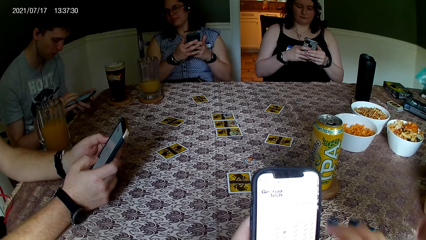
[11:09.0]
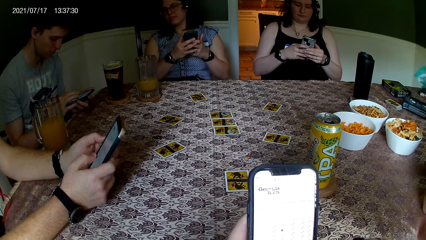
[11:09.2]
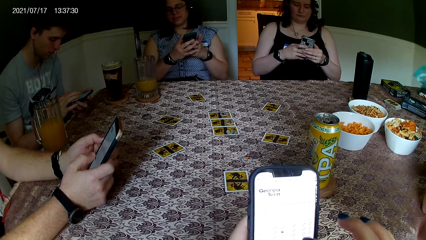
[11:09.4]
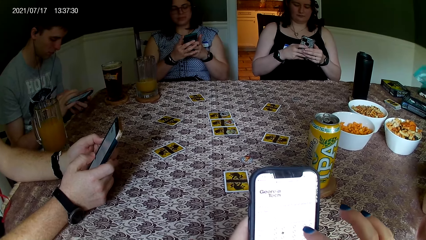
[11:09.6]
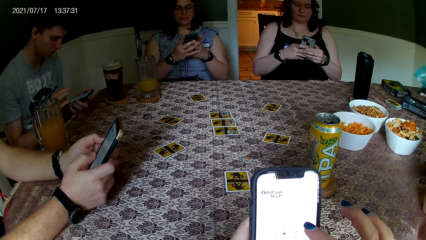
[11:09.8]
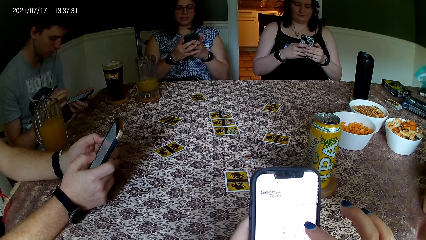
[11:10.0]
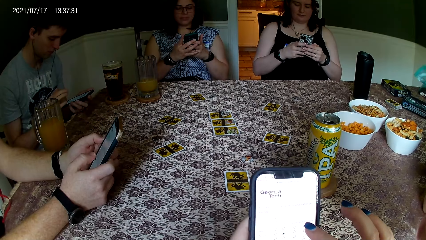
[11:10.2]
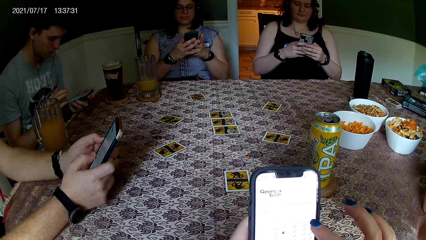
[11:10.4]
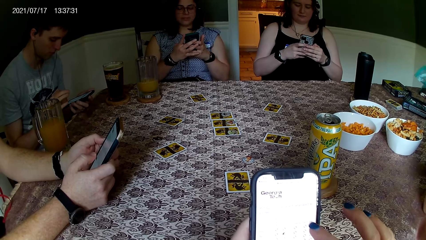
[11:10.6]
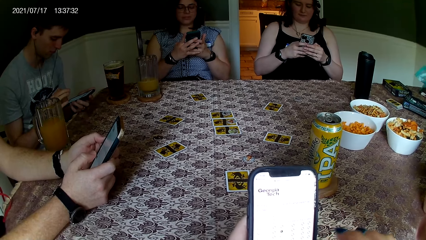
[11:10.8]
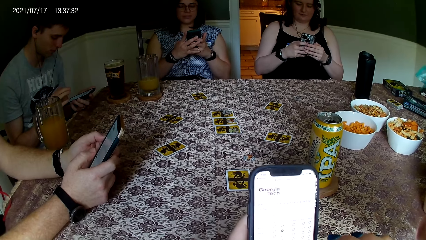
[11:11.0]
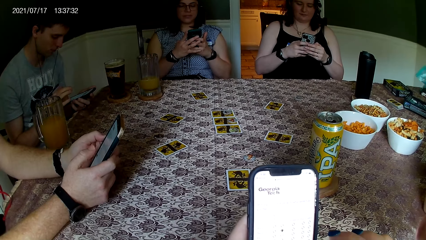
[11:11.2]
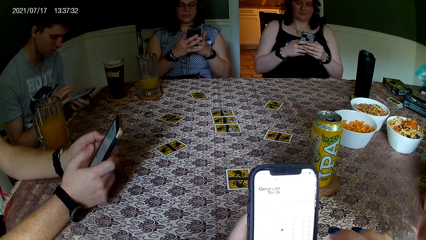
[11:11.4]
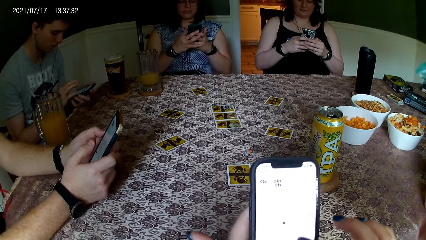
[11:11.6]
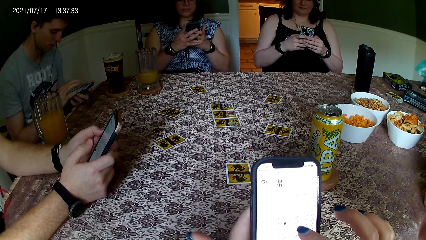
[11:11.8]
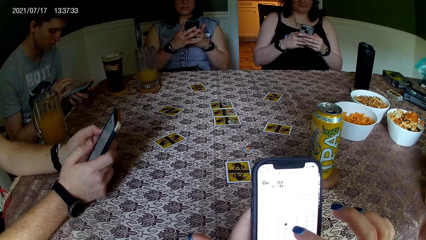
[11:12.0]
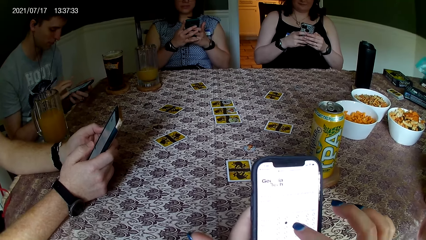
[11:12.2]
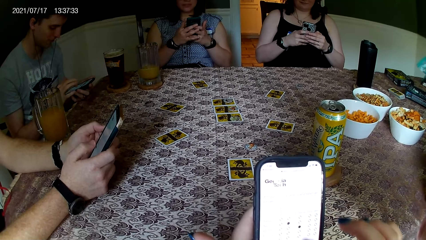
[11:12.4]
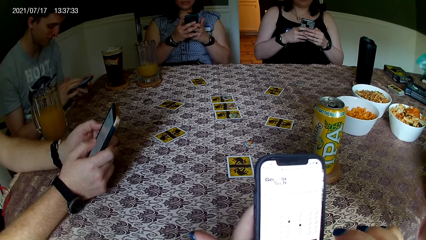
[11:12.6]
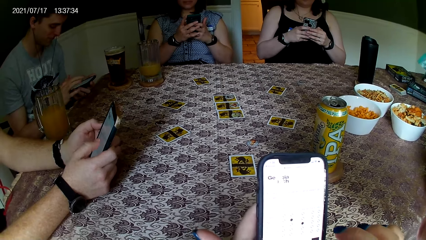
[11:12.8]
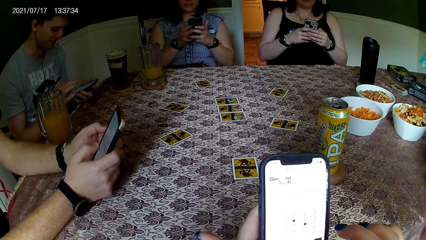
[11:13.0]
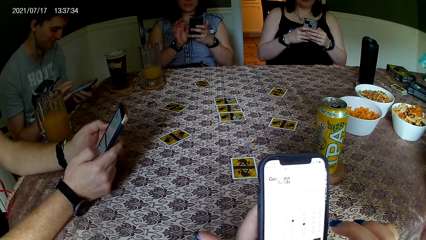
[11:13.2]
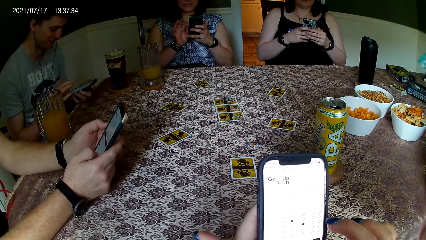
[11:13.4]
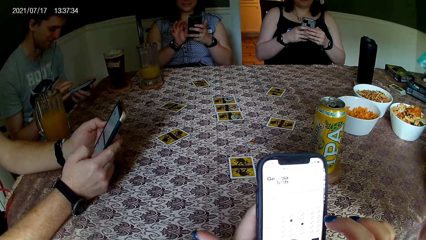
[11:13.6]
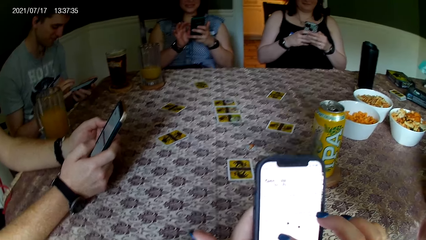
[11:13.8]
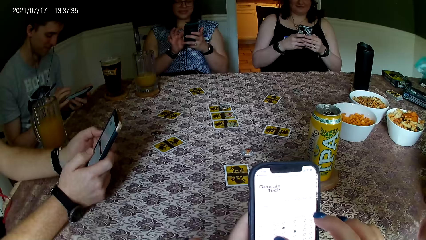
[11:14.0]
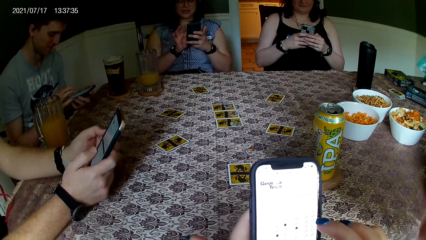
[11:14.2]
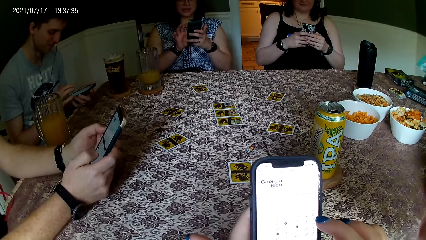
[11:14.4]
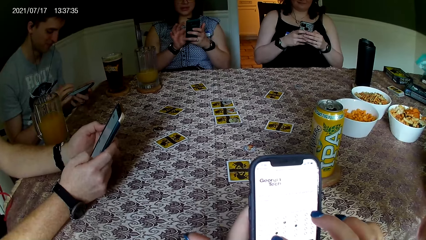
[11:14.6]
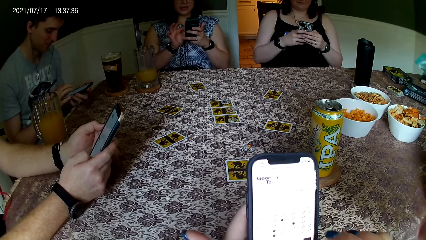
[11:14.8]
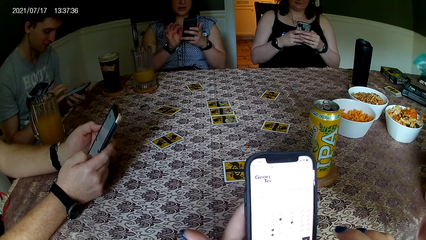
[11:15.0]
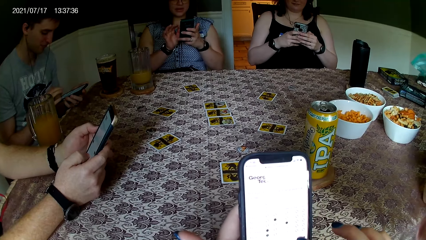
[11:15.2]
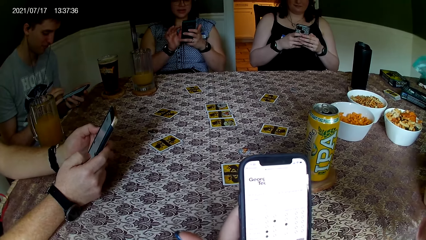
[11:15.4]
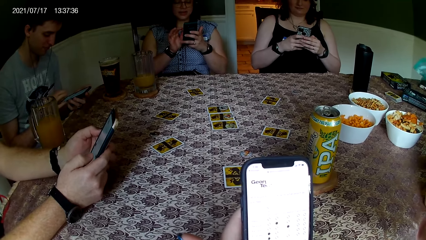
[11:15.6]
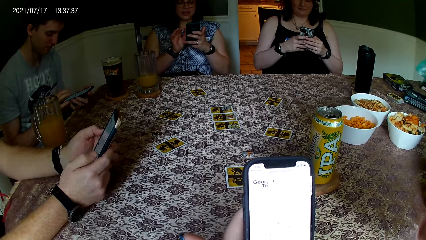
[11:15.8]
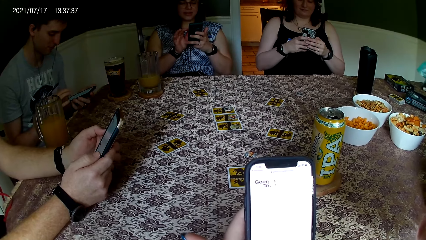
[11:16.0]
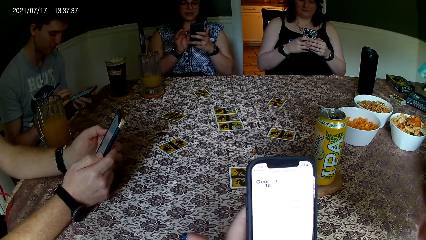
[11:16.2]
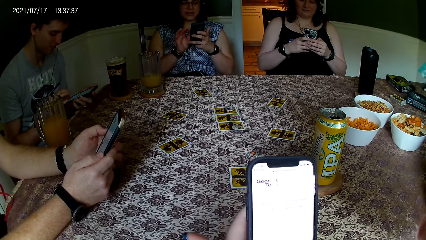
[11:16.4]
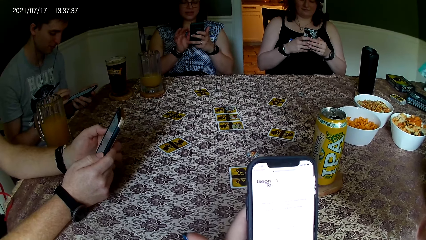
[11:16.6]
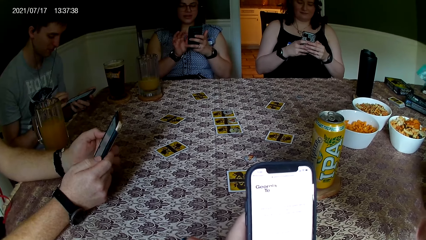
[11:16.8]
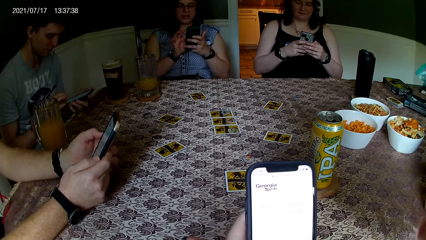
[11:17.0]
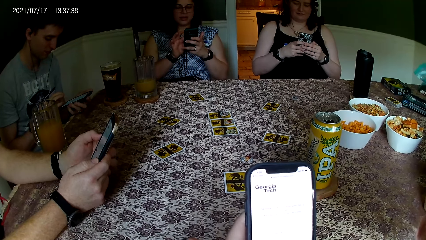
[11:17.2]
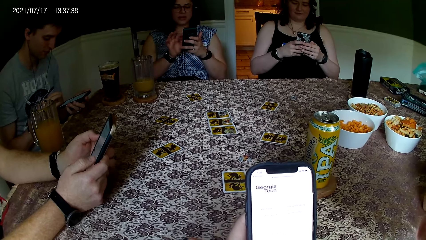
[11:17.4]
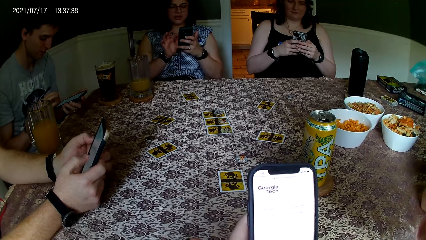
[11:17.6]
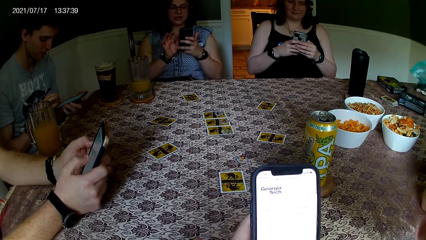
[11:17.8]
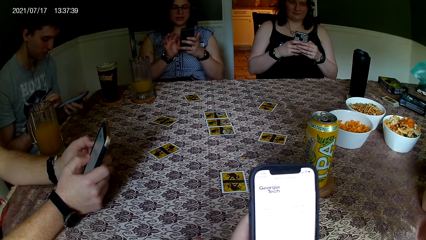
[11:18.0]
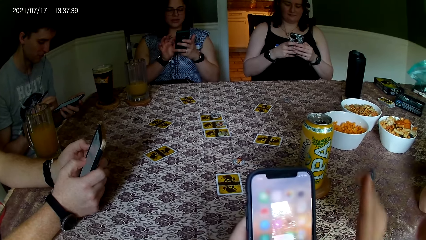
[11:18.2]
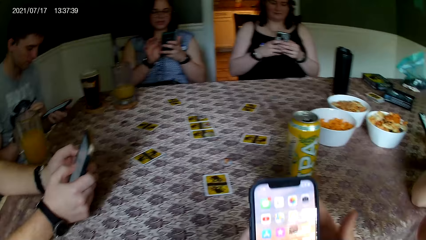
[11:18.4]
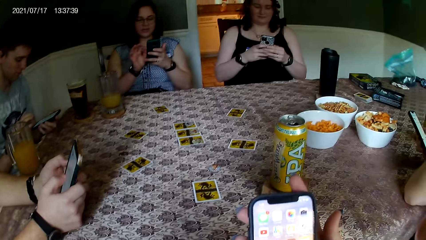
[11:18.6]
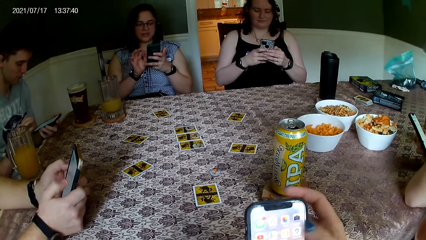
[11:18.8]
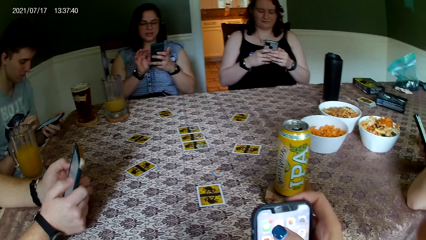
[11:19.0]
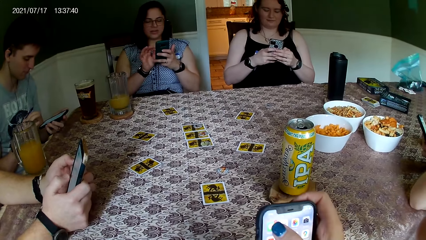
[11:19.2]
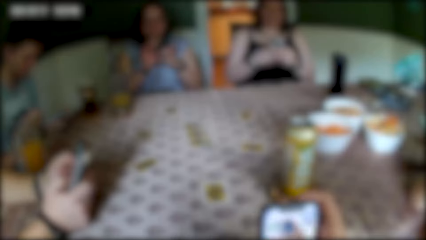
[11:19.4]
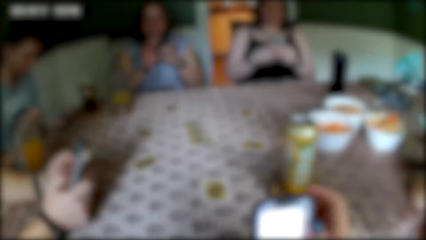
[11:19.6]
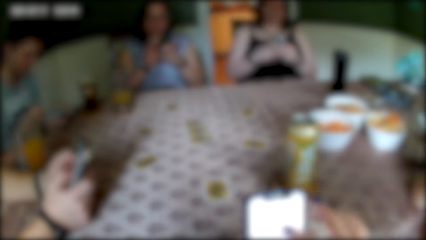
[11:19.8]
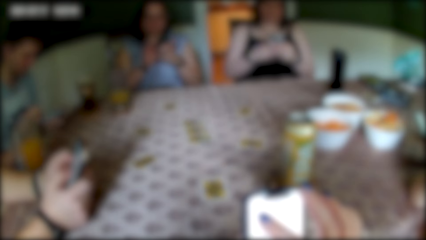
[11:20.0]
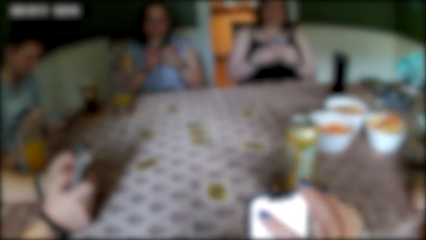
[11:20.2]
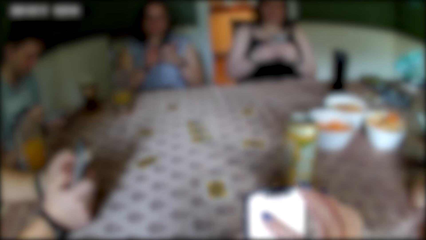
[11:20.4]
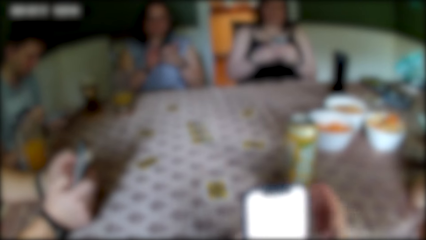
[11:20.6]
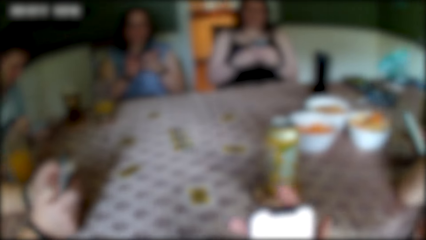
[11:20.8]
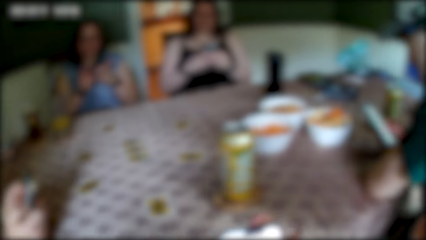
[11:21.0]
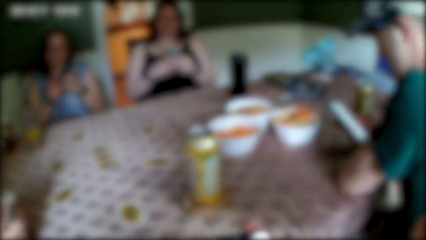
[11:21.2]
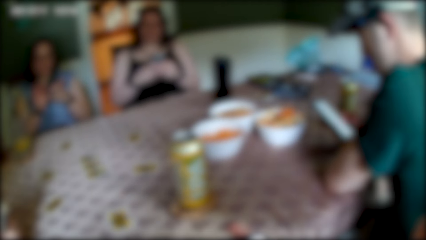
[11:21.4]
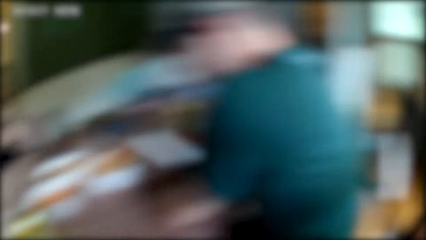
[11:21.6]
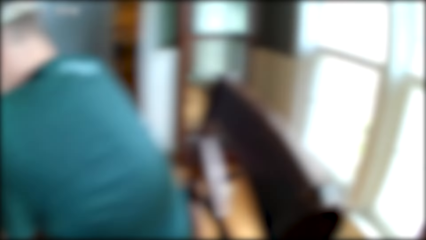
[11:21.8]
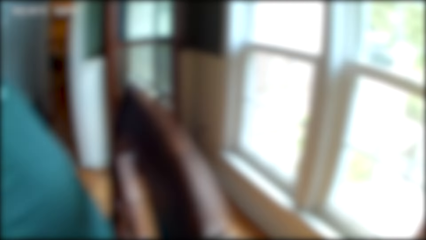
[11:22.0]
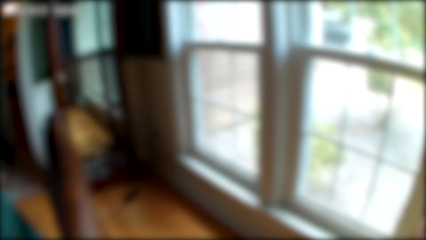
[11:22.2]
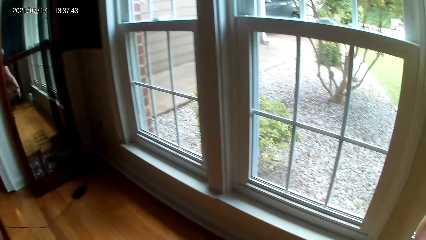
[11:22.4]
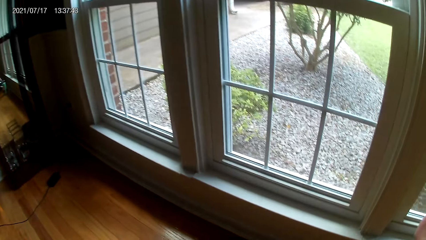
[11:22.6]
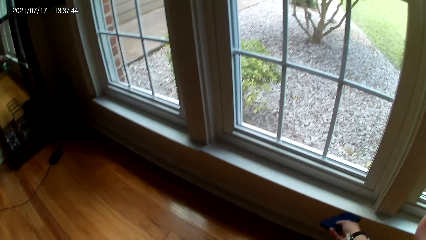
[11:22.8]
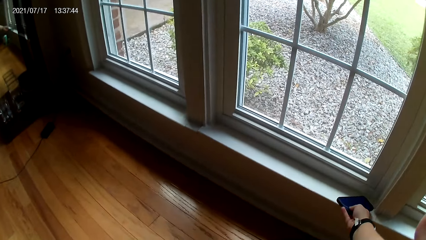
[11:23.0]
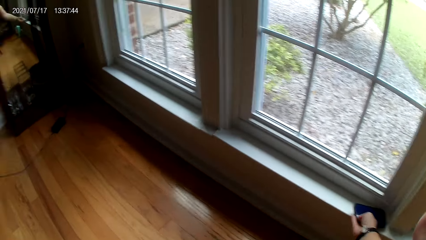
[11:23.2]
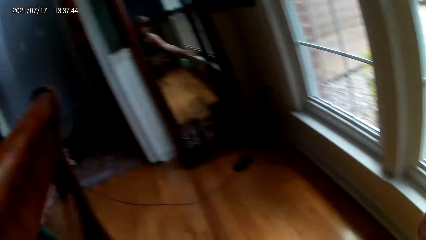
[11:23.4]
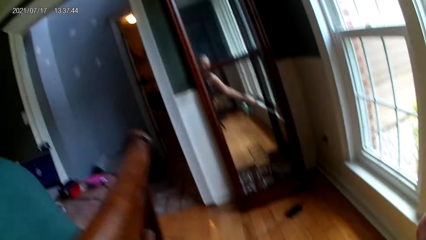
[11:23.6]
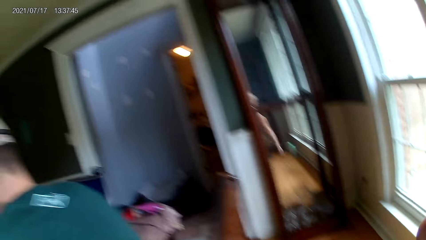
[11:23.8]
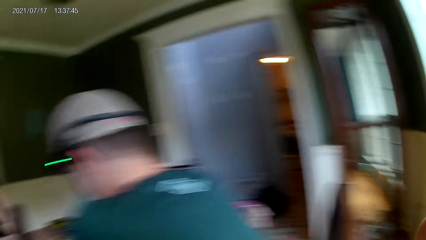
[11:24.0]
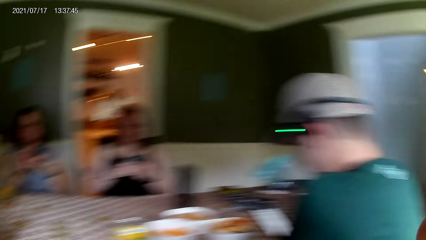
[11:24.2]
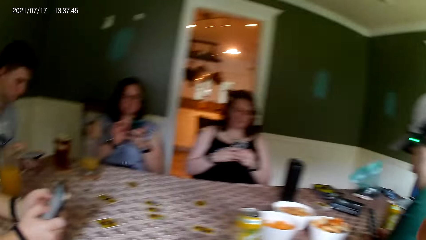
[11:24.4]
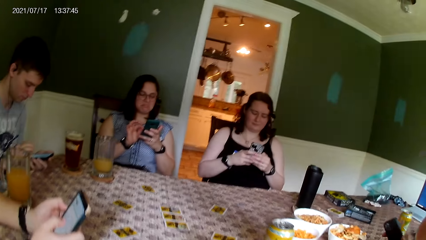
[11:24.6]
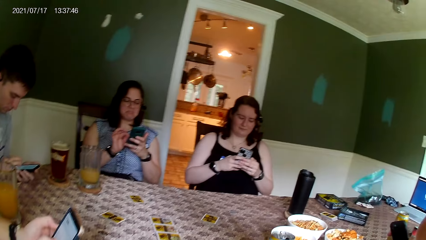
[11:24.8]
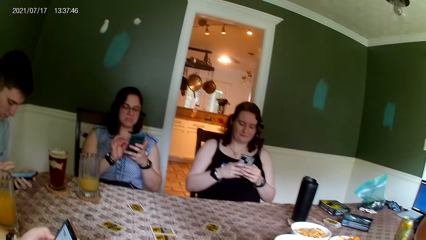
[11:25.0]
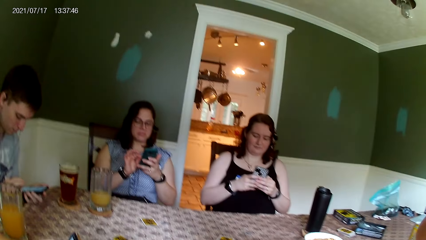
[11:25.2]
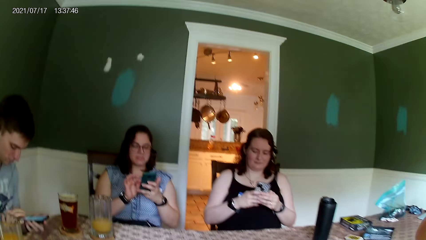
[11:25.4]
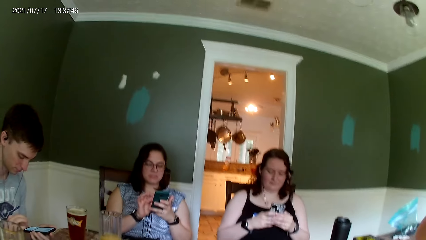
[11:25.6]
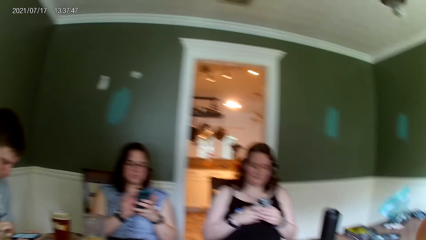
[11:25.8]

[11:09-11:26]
The woman operates the phone with both her hands. The camera wearer looks around the house. She places the phone in her right hand by the window.
